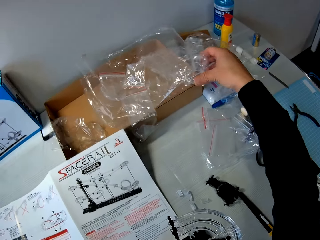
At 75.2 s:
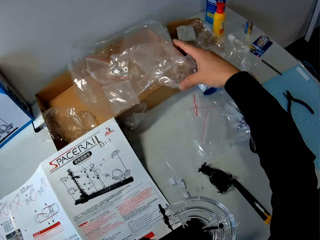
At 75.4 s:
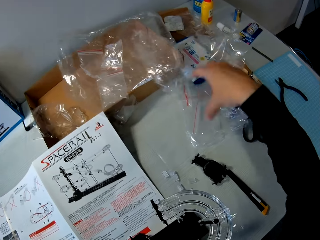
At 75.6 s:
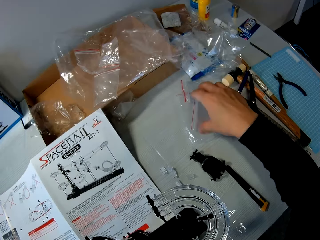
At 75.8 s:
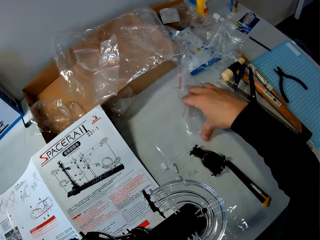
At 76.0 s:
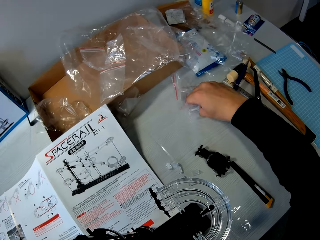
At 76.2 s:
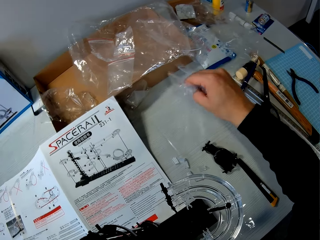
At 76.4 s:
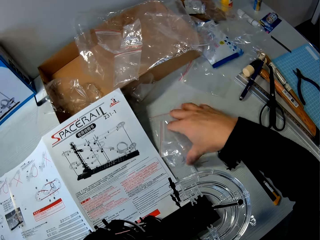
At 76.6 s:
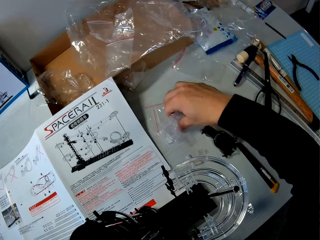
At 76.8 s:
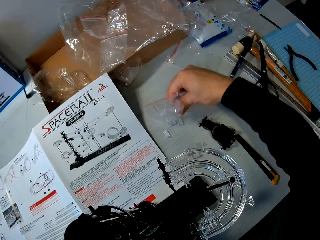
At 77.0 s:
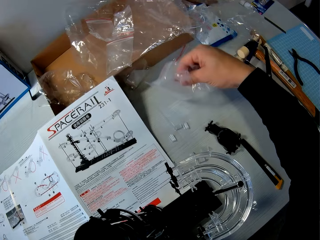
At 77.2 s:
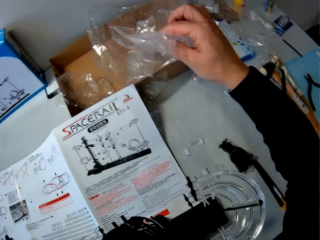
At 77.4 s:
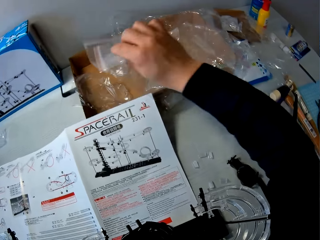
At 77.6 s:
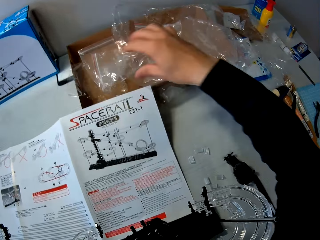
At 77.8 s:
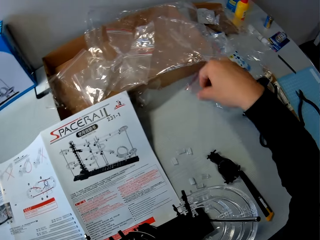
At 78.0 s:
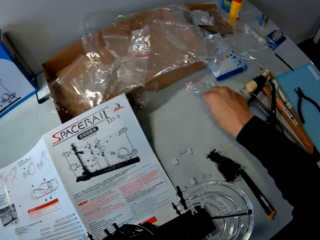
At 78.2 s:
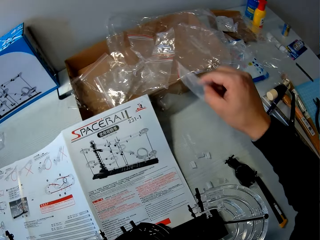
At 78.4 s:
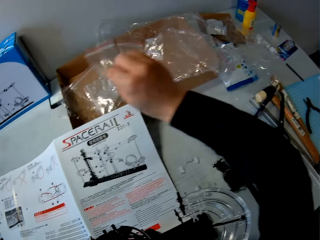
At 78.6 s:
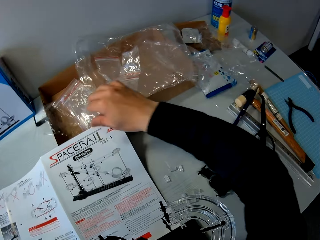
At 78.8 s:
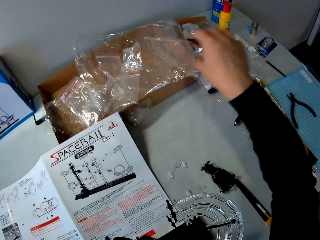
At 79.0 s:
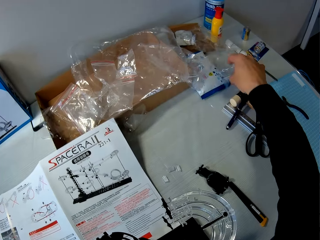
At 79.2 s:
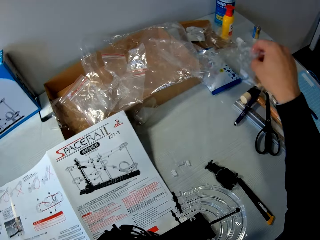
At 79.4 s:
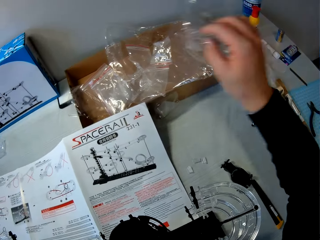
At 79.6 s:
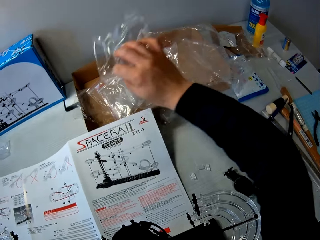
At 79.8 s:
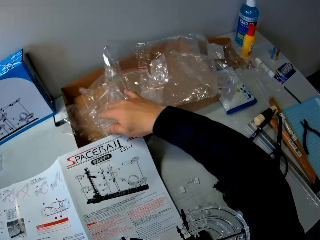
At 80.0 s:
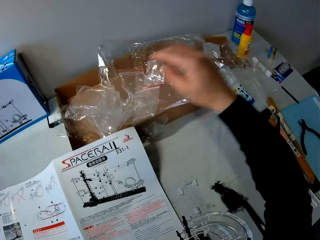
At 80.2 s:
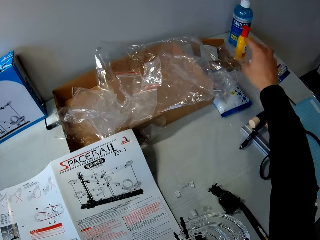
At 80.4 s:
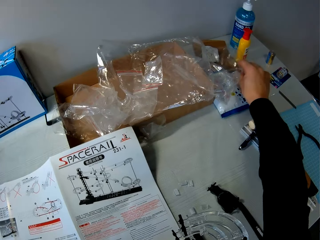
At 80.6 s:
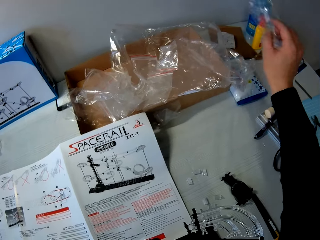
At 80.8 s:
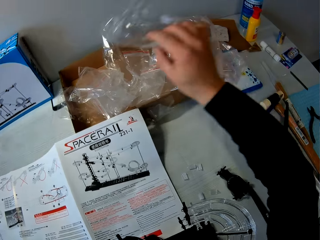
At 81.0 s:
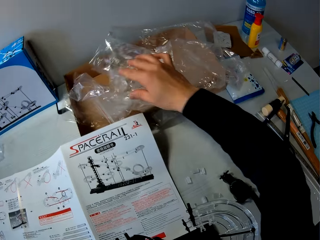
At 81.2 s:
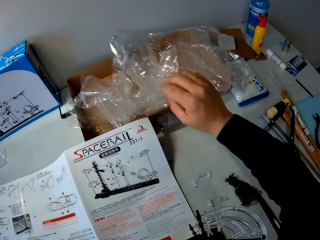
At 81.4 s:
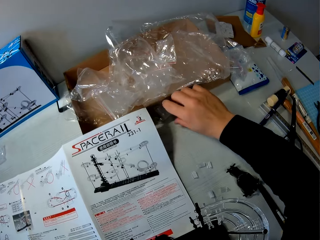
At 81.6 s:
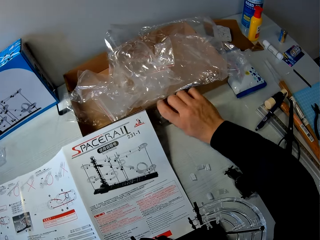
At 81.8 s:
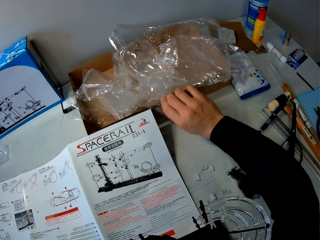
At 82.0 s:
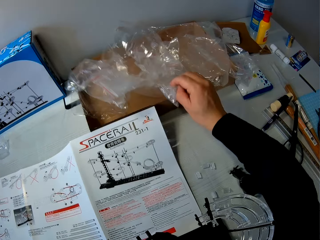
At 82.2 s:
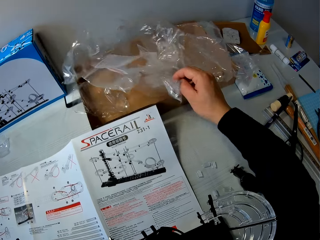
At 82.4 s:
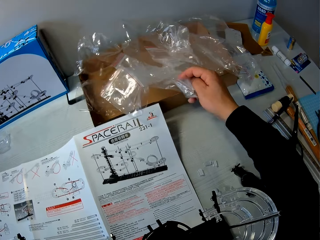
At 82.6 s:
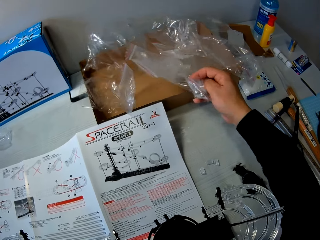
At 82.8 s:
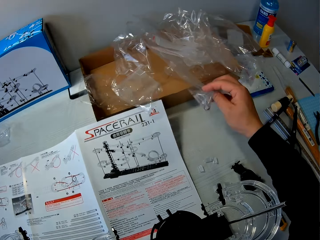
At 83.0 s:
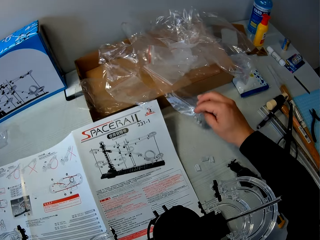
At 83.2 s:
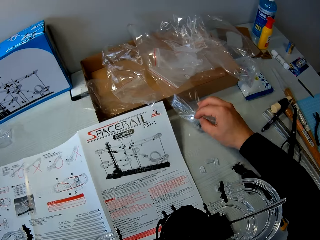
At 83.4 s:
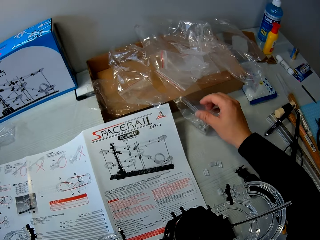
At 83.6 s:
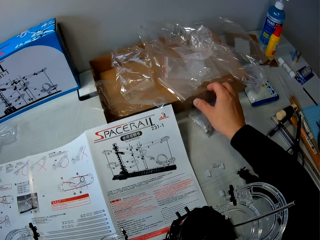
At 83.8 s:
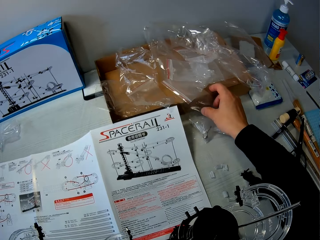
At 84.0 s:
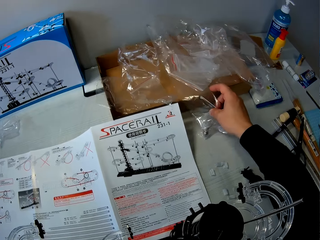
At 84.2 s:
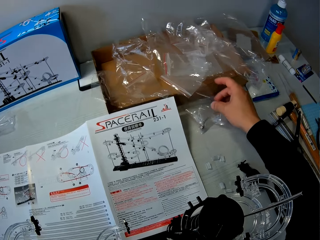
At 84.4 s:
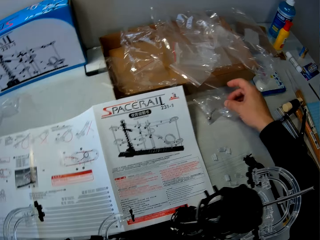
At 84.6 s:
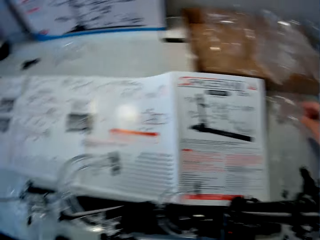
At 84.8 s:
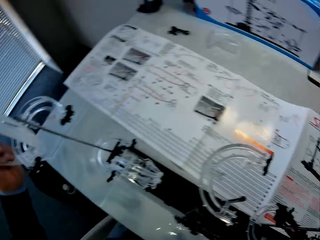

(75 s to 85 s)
The camera wearer puts all the nylon on the table in the carton. They take a nylon with toy components. They drop the nylon with toy components.

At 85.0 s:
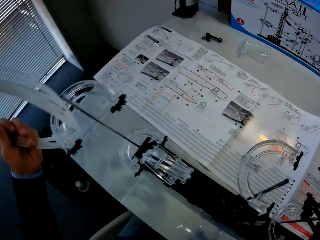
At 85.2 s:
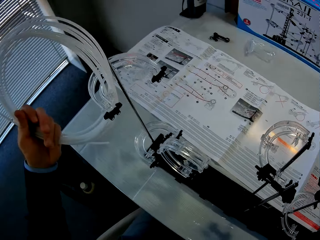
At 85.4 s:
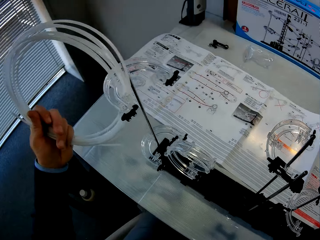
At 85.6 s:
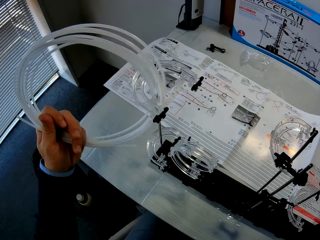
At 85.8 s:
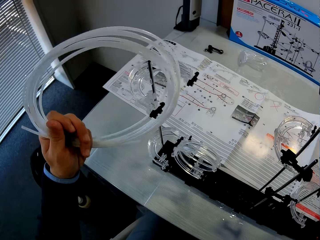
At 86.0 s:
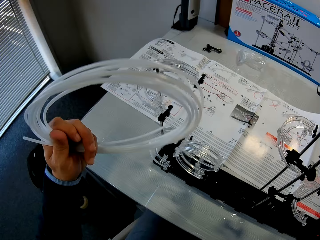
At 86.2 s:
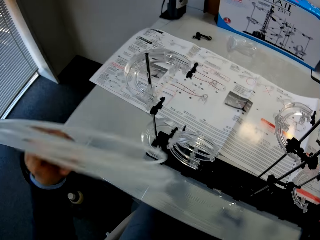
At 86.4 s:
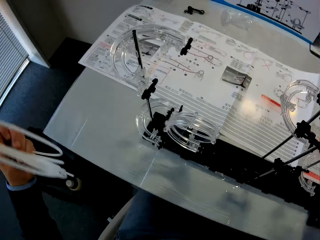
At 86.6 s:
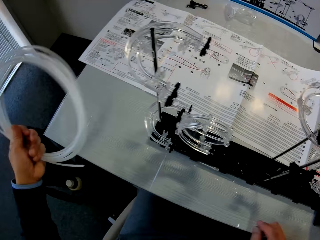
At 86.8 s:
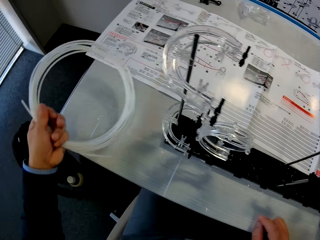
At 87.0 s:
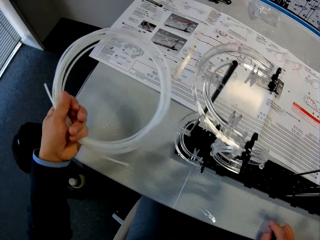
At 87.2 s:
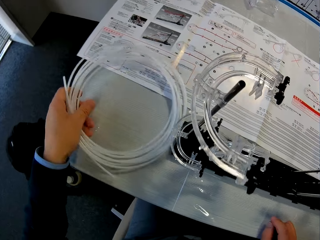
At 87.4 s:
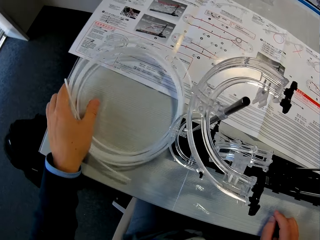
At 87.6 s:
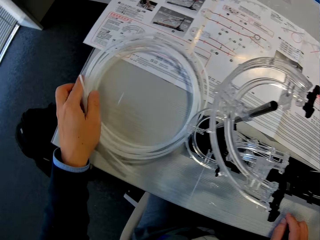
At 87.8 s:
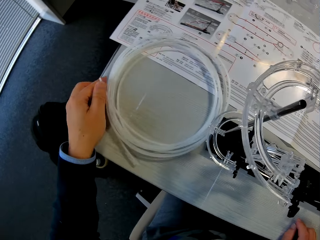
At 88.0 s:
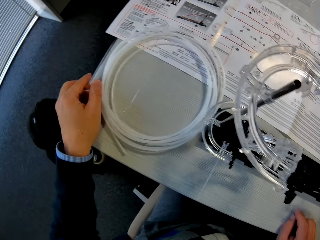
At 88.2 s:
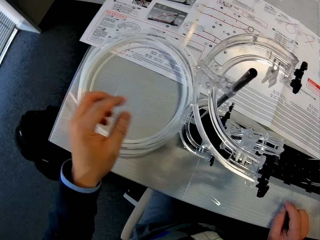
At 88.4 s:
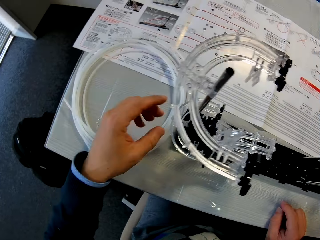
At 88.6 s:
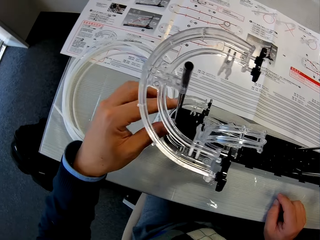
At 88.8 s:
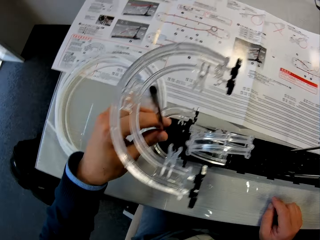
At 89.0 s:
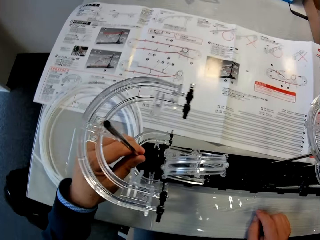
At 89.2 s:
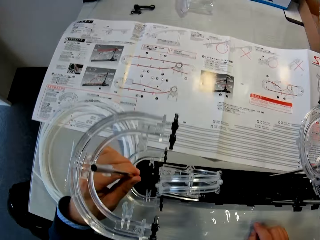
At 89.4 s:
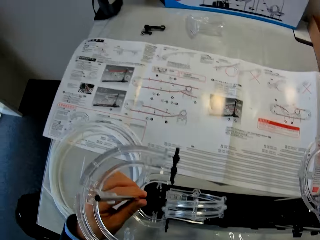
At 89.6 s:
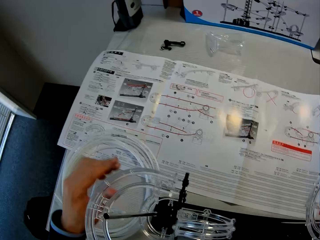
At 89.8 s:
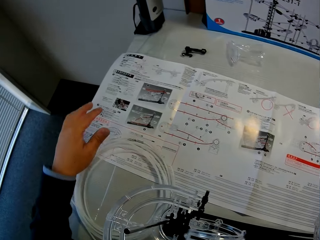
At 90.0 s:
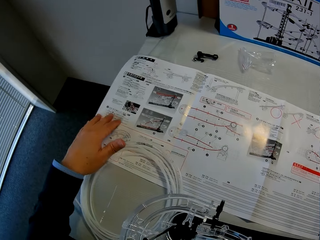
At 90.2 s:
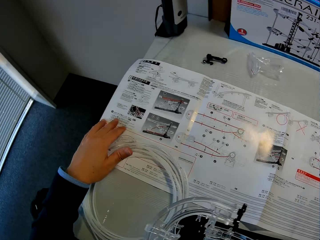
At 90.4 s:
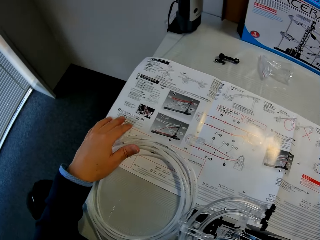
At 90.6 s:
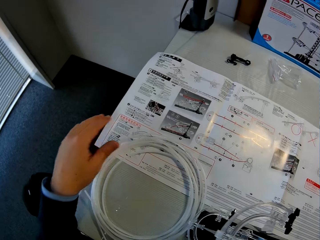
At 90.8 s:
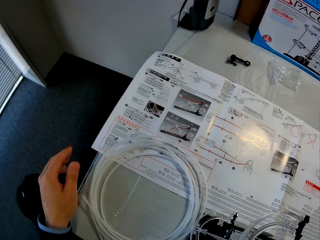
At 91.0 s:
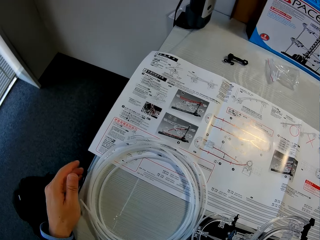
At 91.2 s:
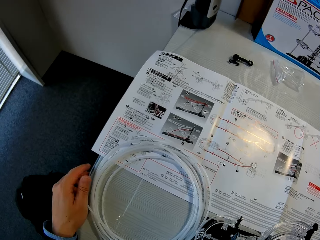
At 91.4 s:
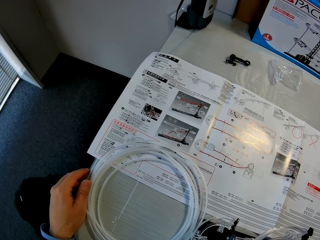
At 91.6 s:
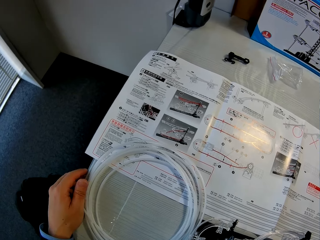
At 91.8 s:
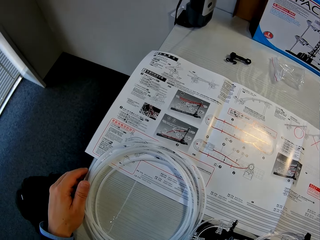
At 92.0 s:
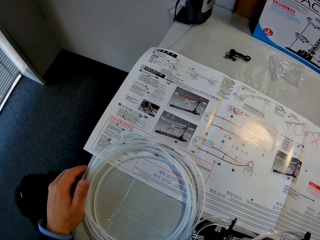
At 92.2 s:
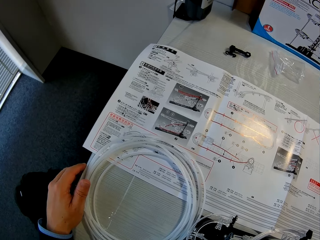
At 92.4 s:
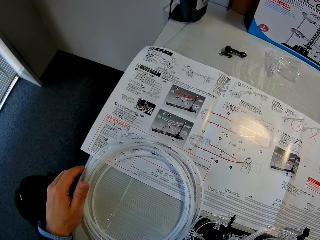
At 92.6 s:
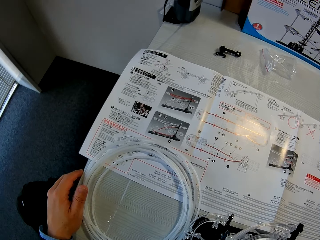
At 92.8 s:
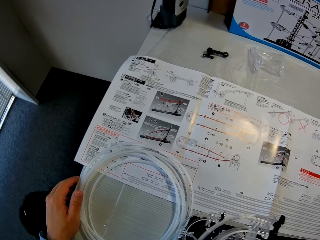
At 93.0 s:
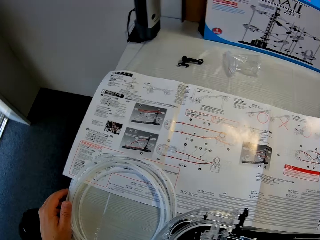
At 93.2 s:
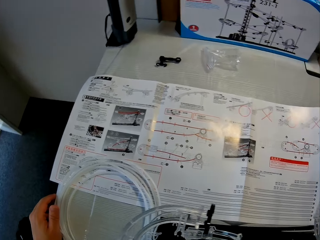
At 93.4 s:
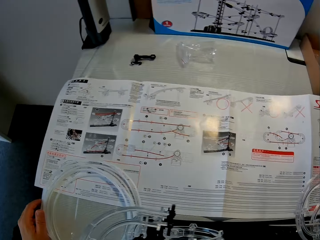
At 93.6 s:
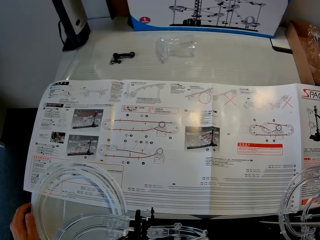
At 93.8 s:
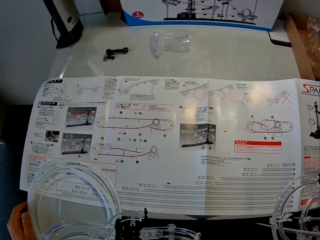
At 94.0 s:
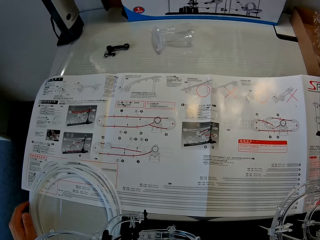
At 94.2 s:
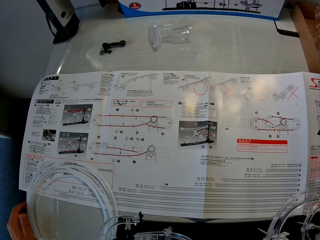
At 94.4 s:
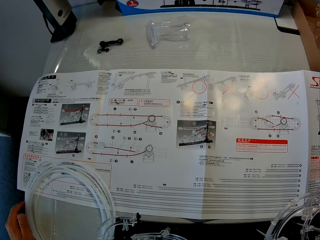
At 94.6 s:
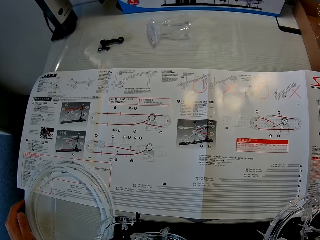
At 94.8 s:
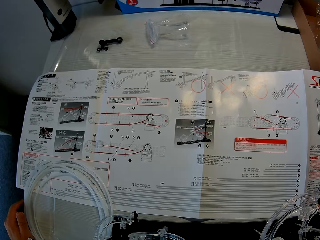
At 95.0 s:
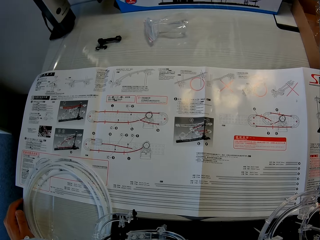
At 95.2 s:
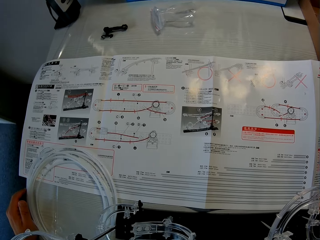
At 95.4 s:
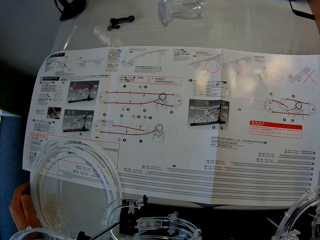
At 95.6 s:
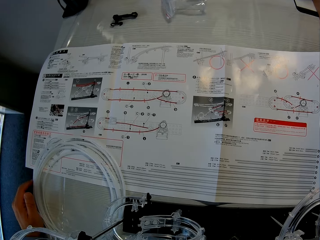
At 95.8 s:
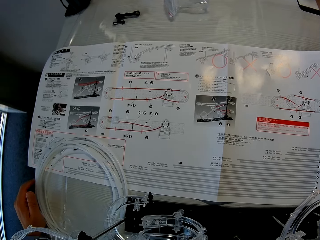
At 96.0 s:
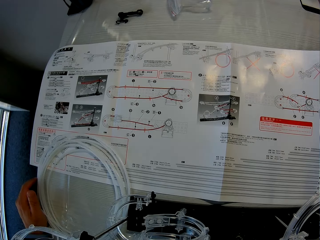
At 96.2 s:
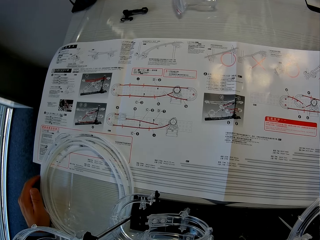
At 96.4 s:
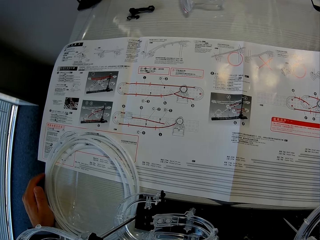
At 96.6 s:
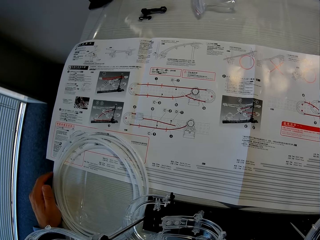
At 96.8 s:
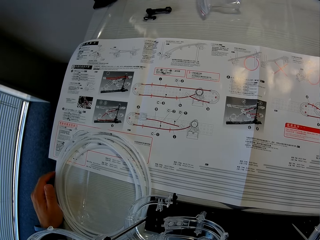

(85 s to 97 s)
The camera wearer hangs a pipe on the stand. They drop the rolled cable on the table. They touch the assembled components. They shake the stand. They look at the paper on the table.
